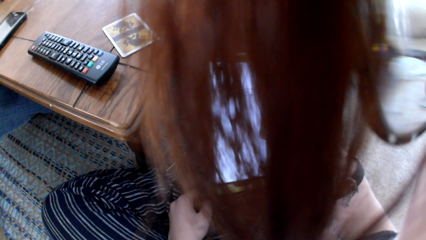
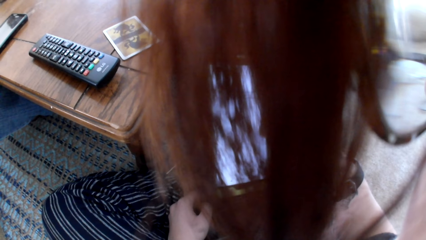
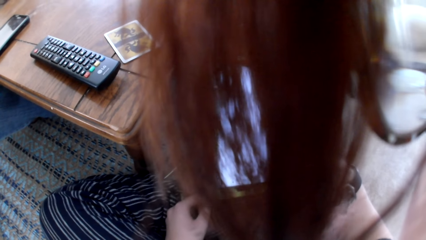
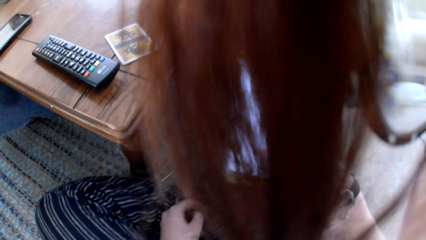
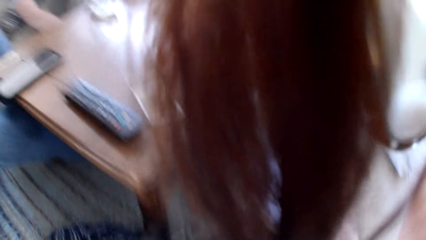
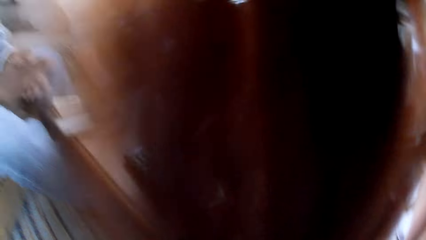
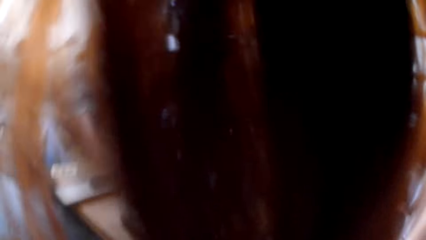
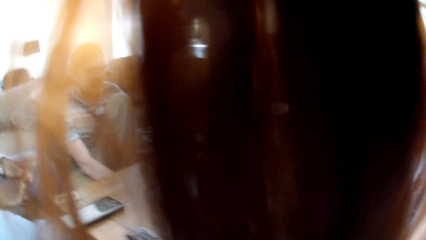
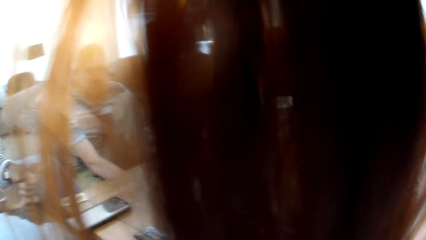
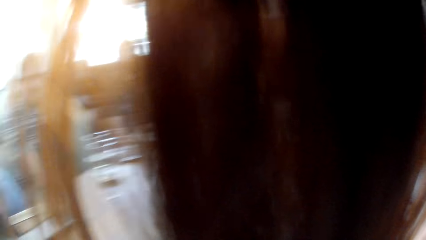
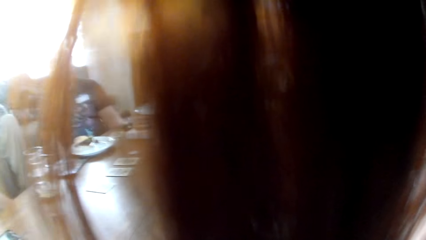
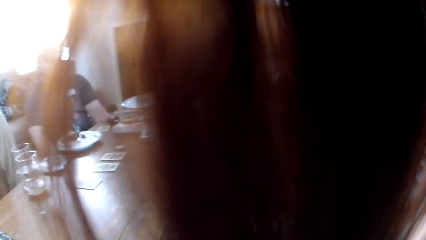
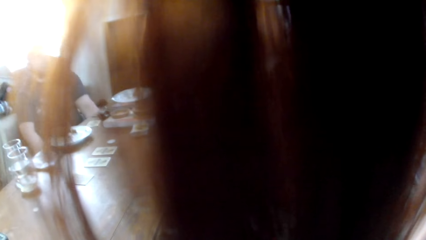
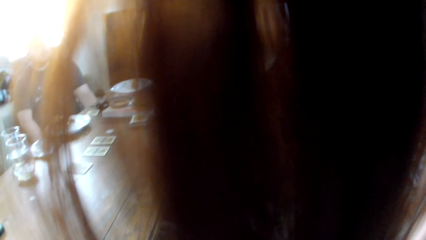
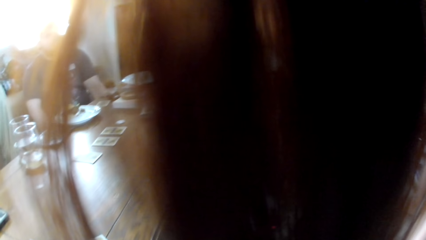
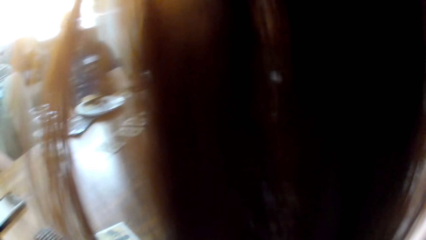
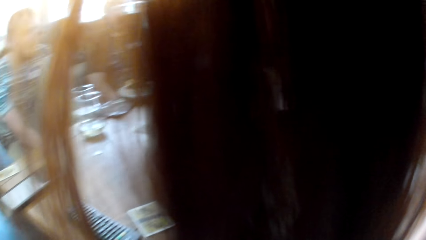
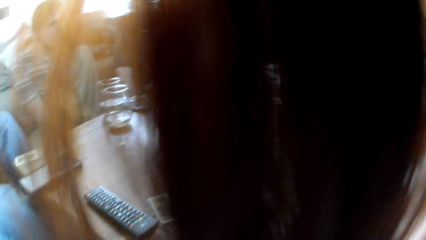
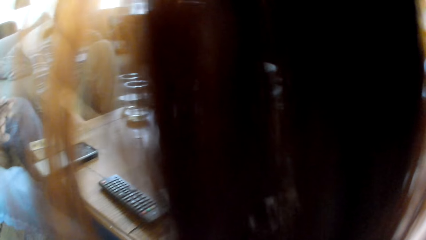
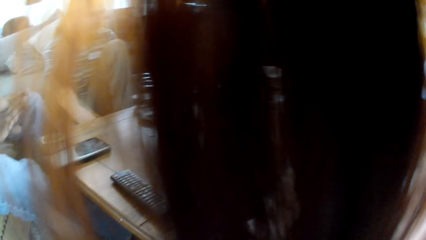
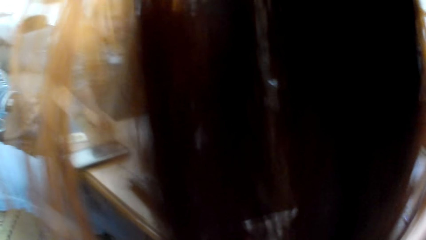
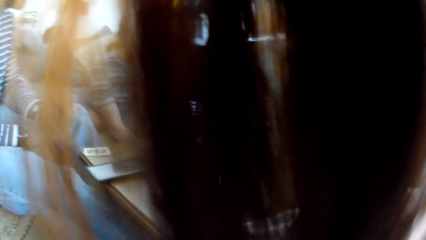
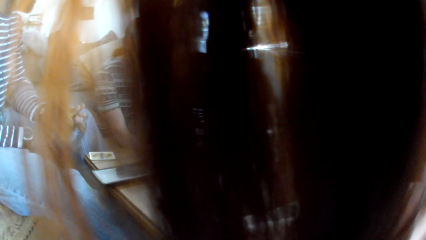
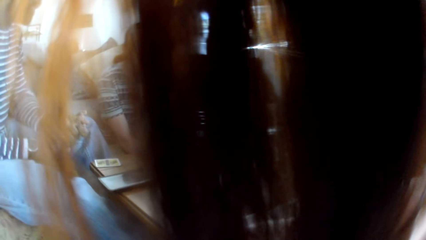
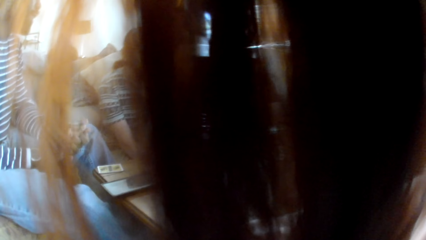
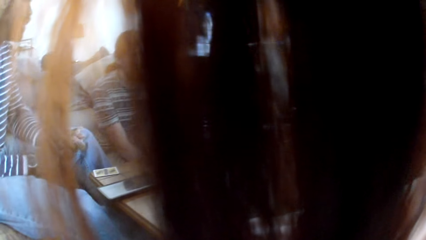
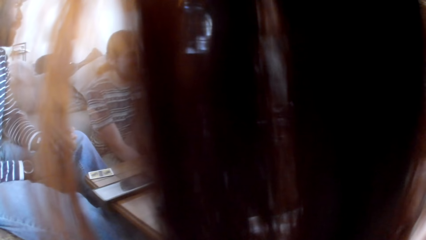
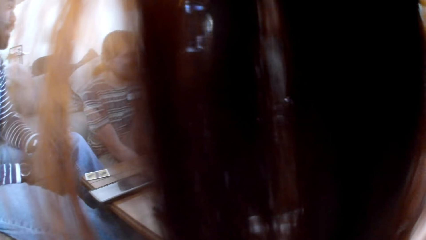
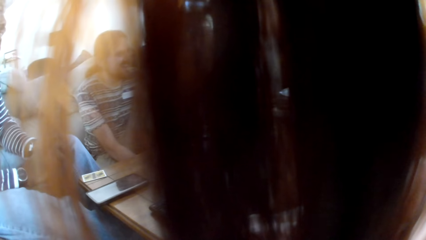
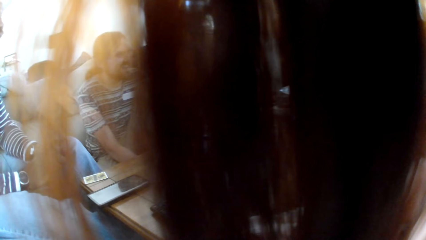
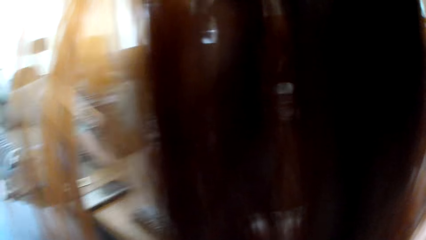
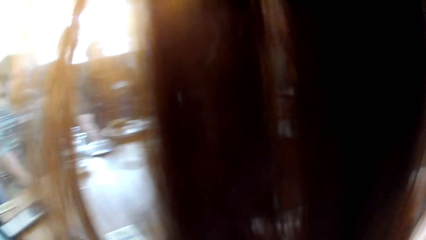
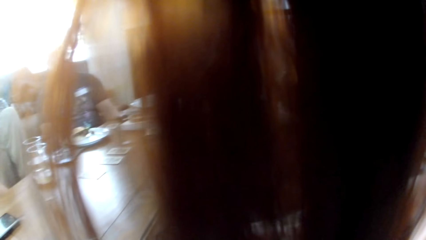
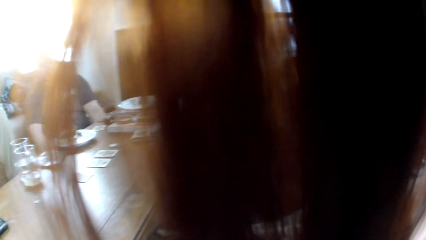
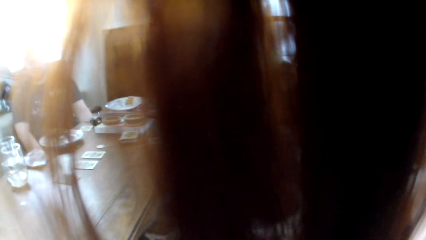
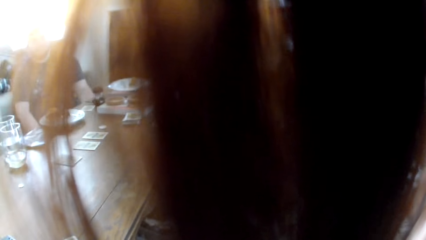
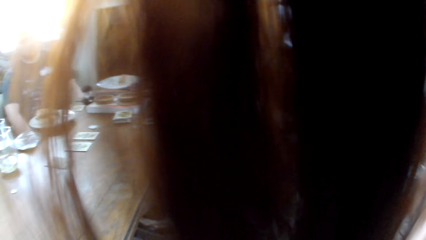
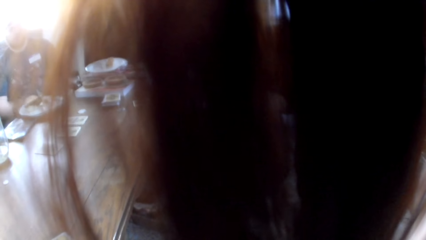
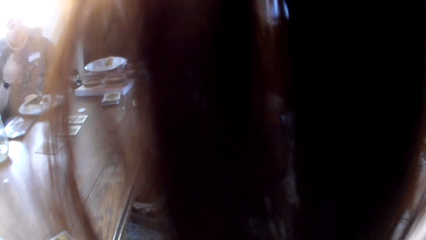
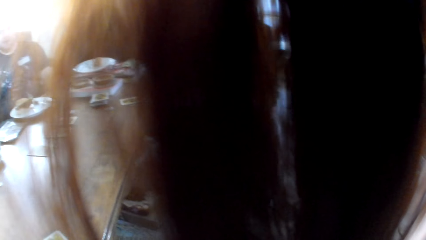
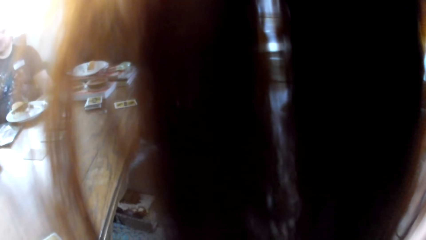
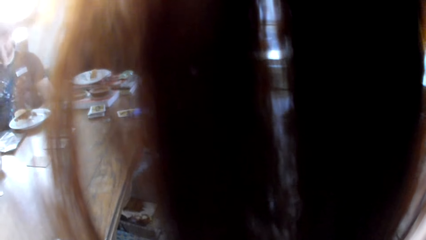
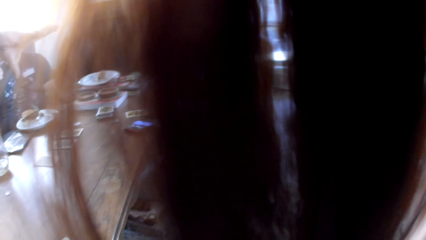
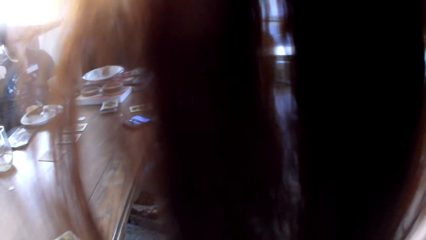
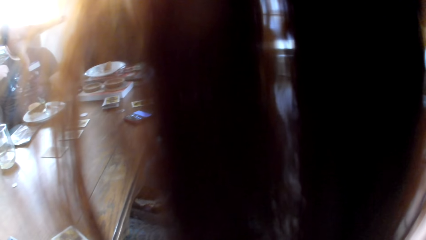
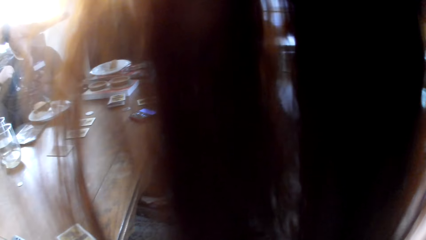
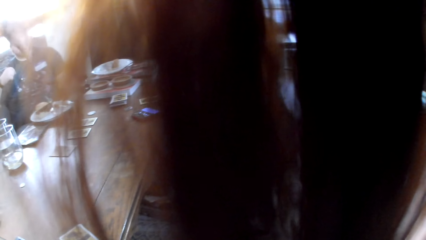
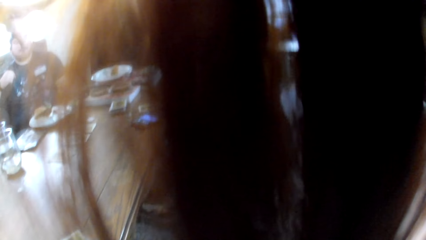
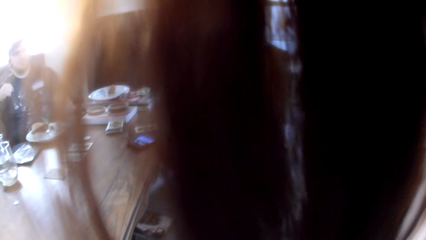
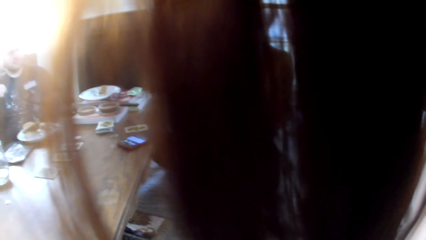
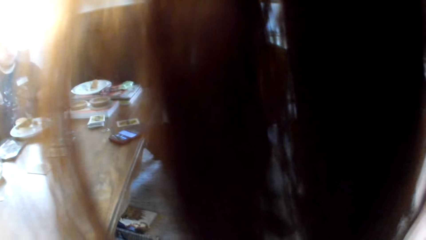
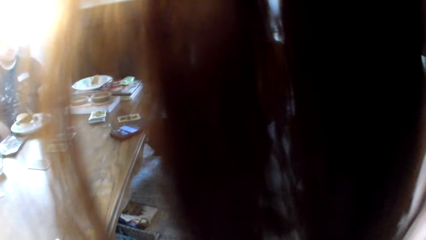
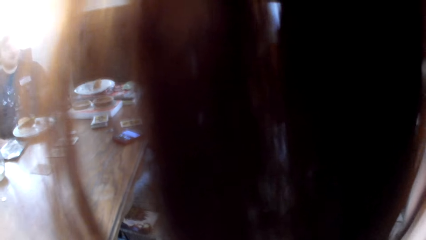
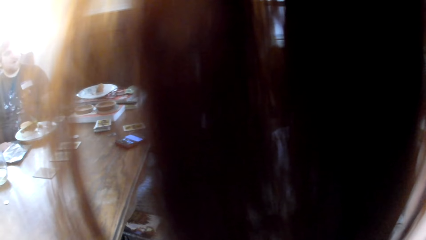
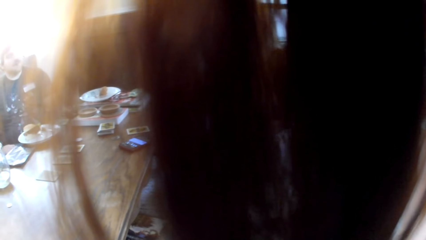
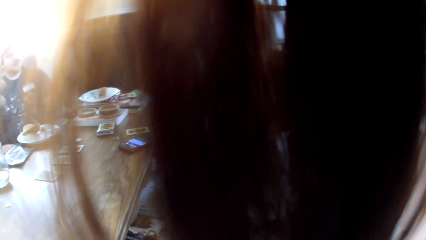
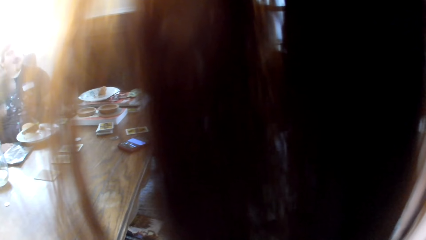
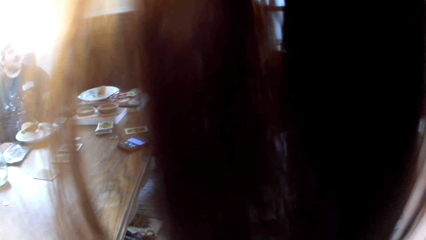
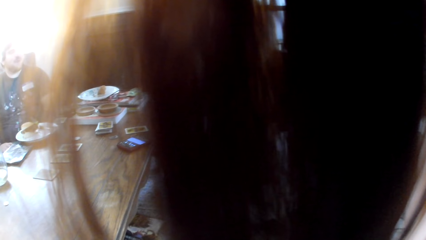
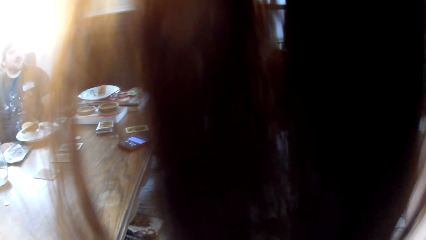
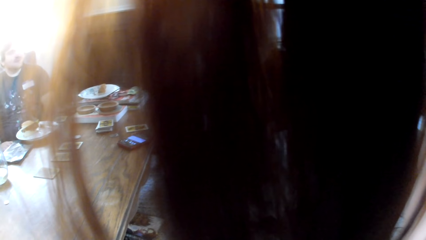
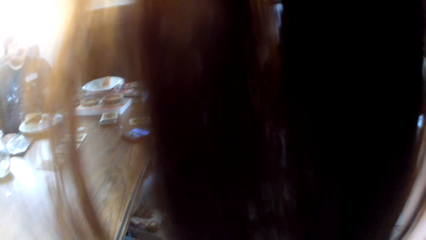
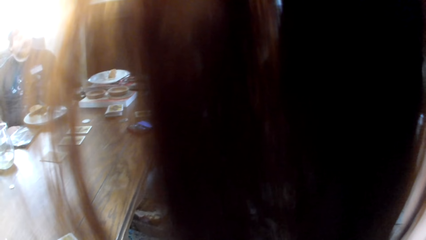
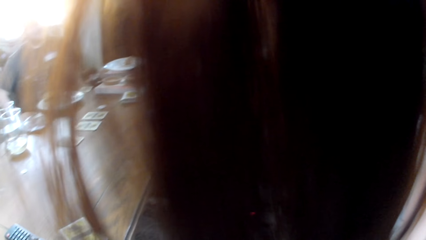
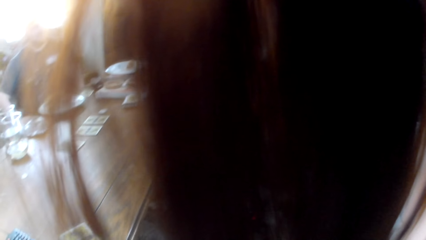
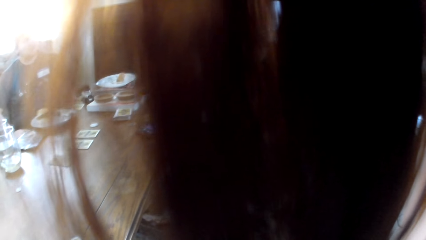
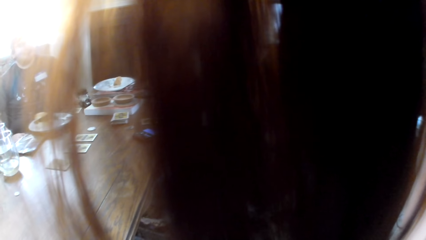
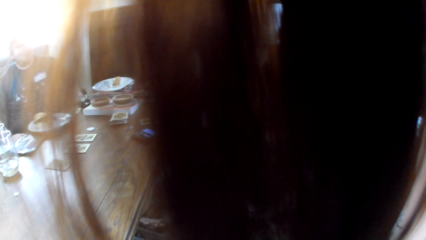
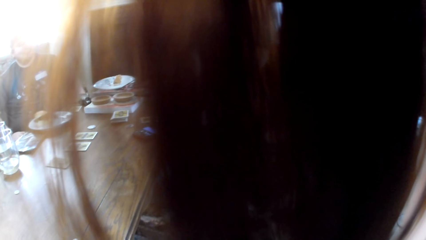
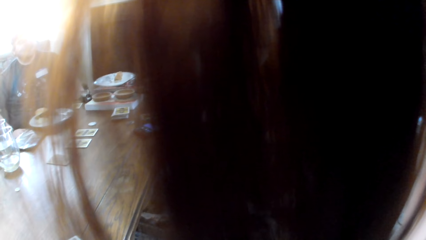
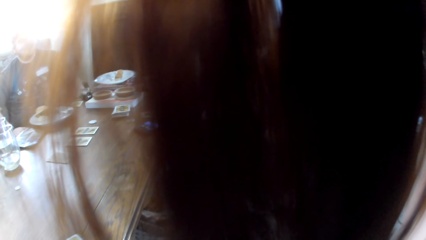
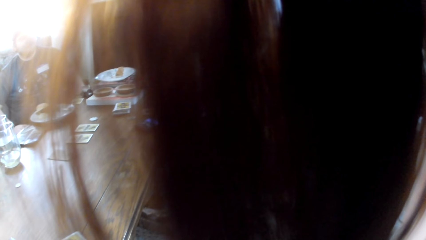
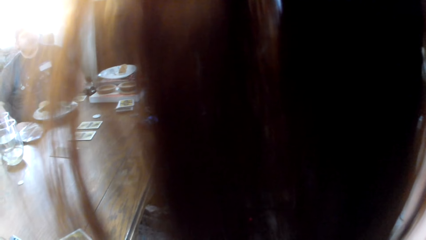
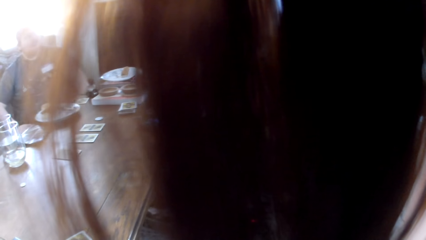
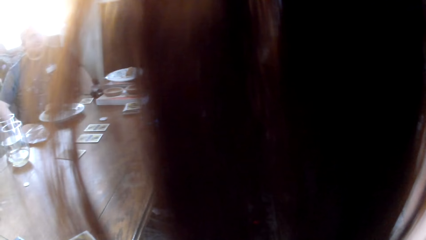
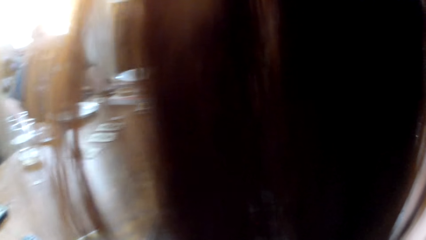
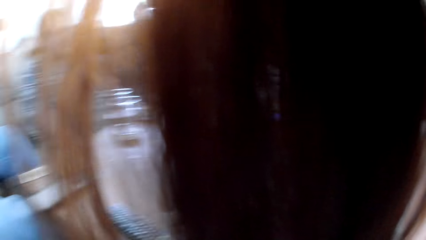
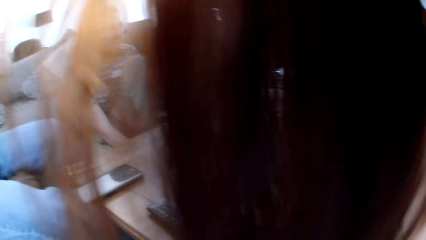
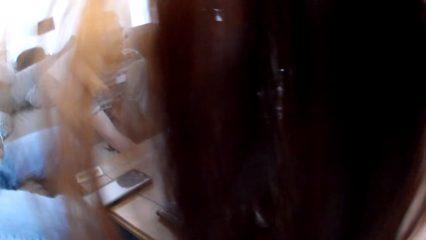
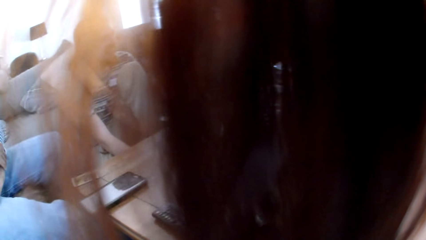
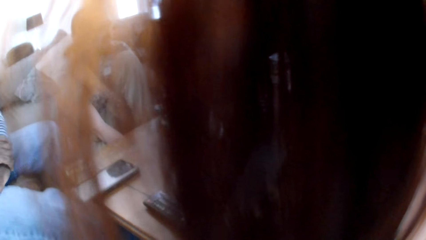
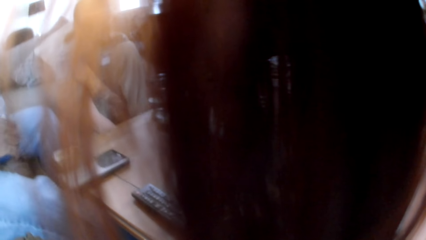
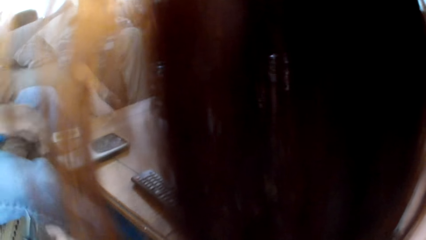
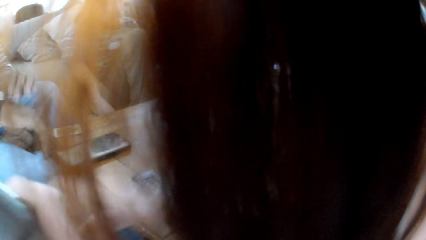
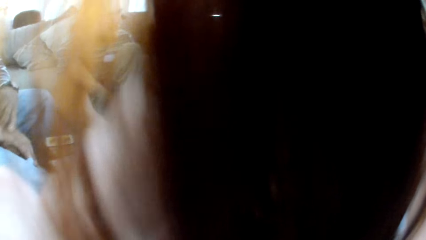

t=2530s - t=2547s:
The camera wearer looks at the colleagues. They look around the room. A man talks to the colleagues. A woman talks to the colleagues. Another man talks to the colleagues. The other man laughs to the colleagues. The woman talks to the colleagues. The other man looks at the colleagues.
